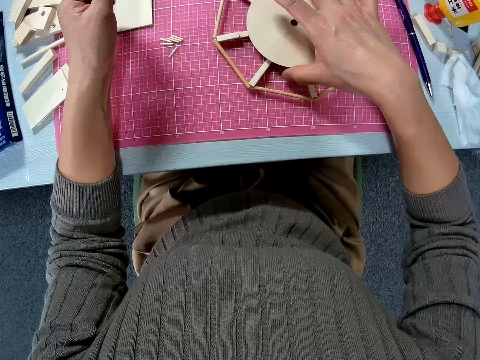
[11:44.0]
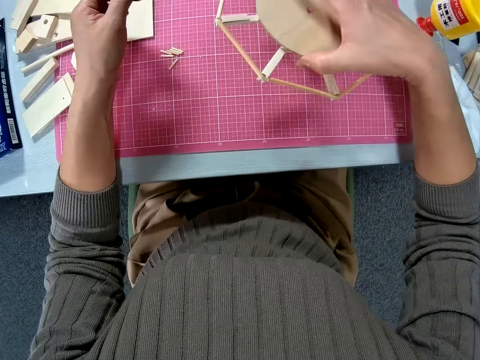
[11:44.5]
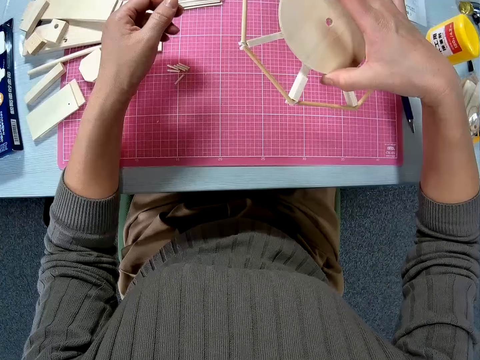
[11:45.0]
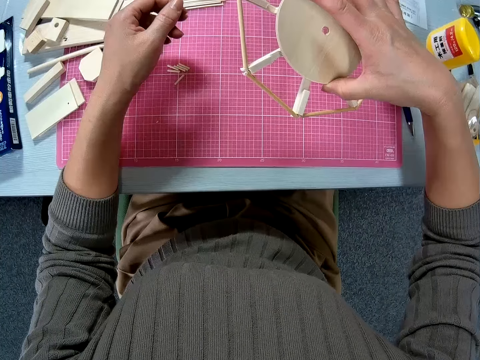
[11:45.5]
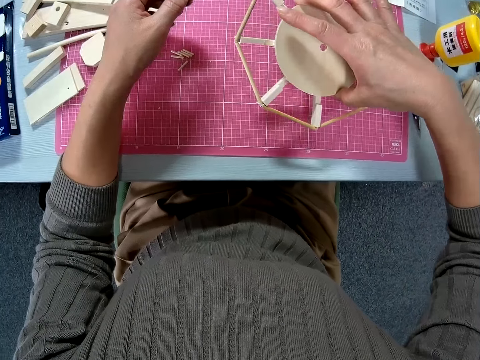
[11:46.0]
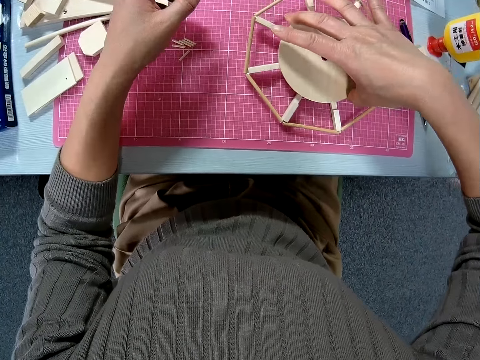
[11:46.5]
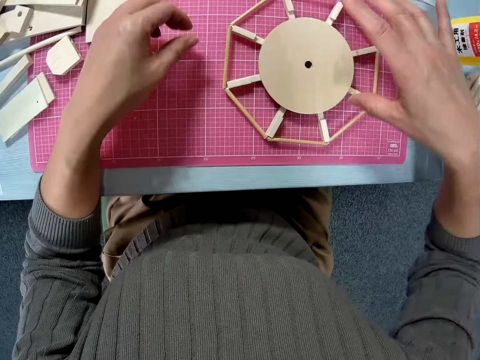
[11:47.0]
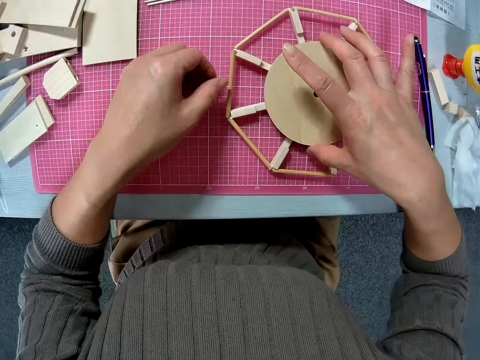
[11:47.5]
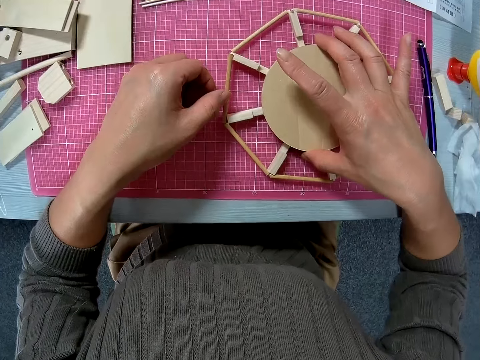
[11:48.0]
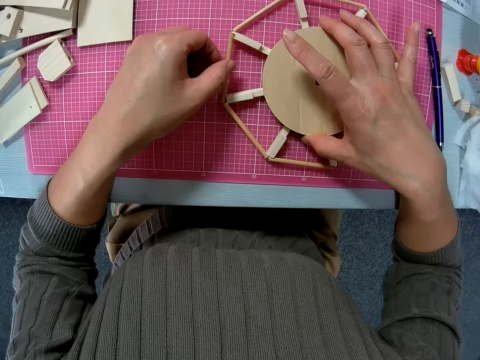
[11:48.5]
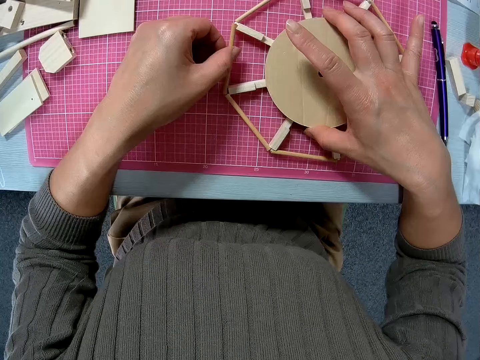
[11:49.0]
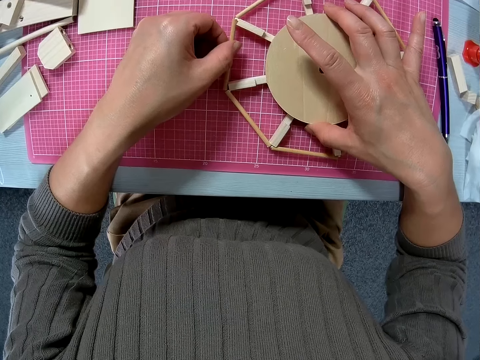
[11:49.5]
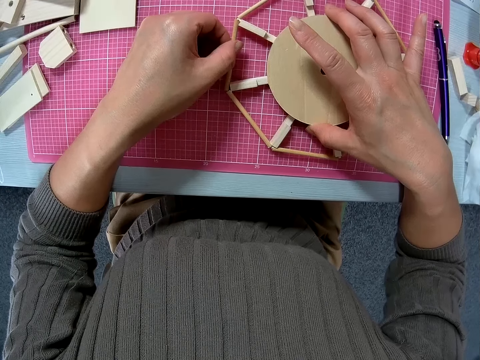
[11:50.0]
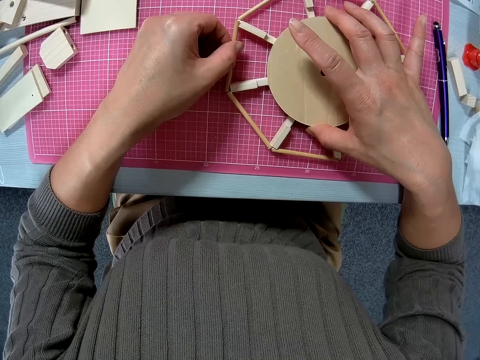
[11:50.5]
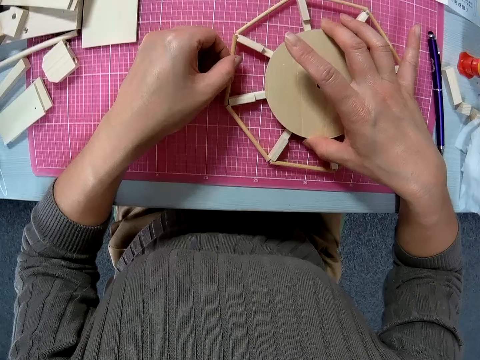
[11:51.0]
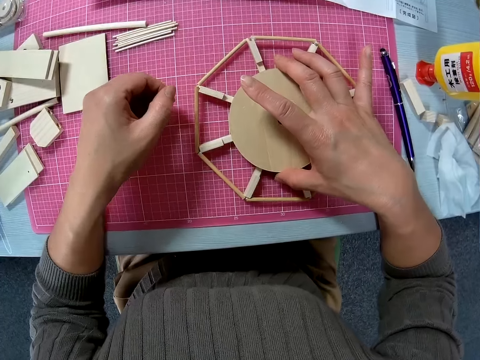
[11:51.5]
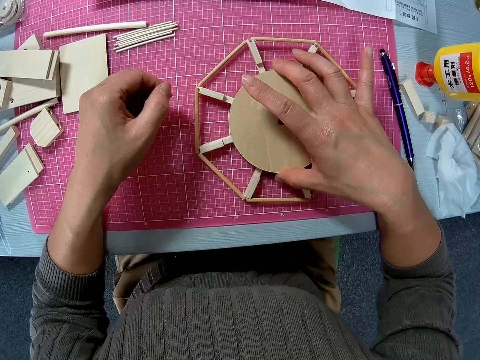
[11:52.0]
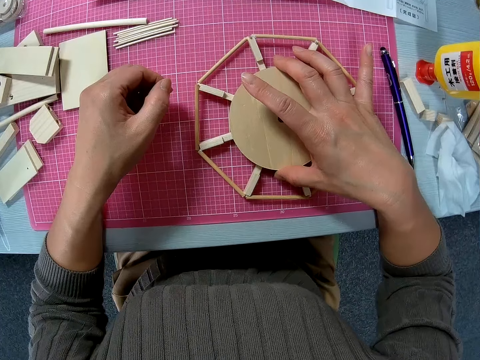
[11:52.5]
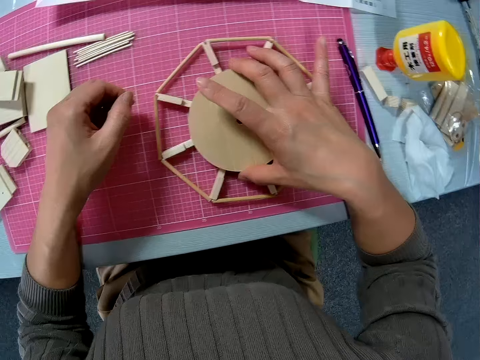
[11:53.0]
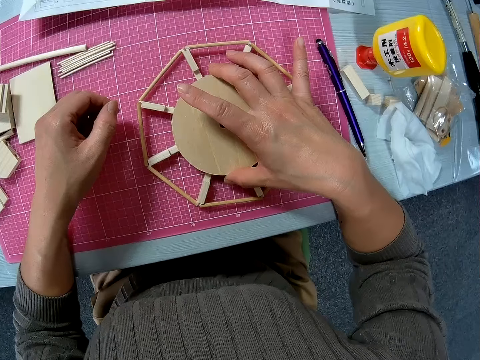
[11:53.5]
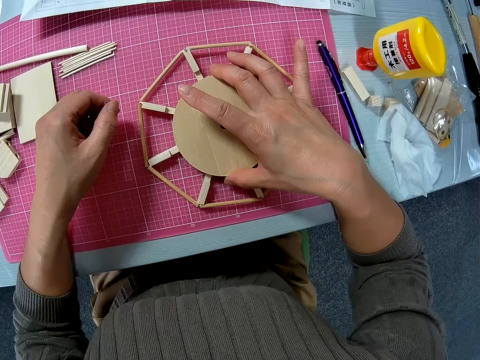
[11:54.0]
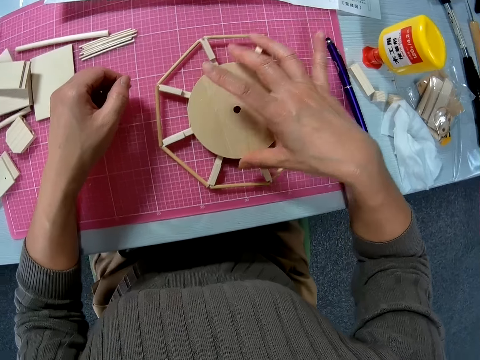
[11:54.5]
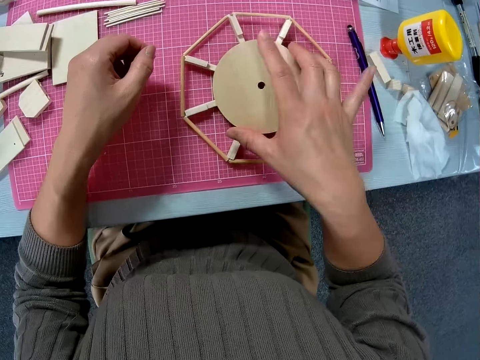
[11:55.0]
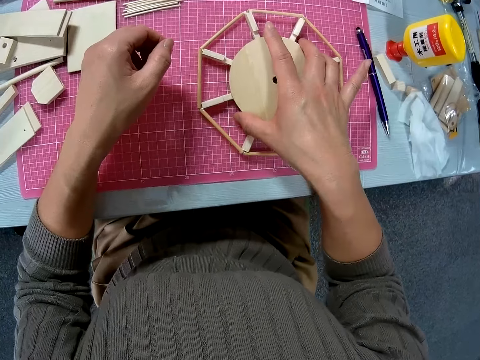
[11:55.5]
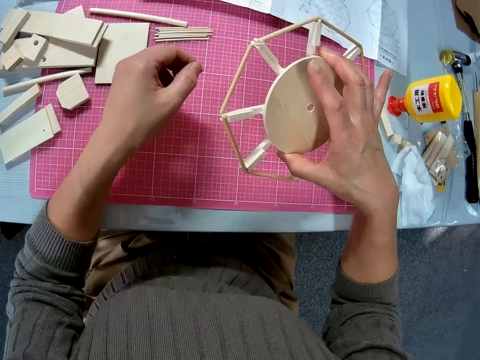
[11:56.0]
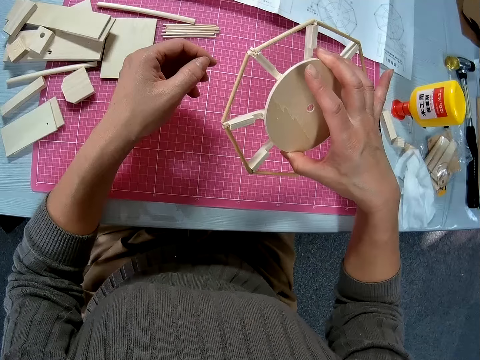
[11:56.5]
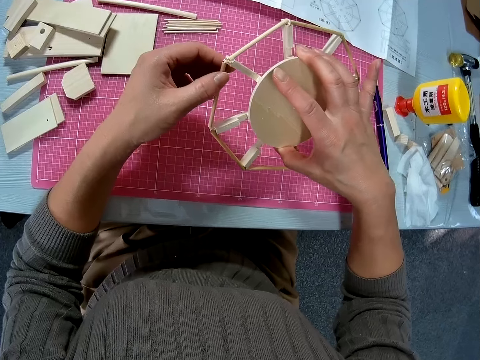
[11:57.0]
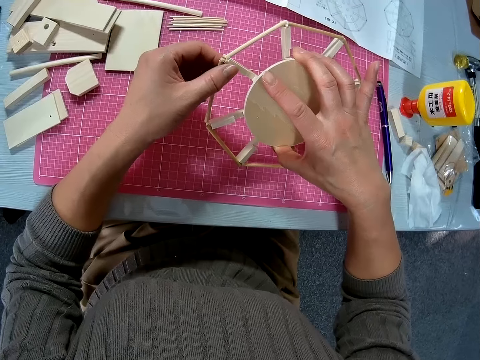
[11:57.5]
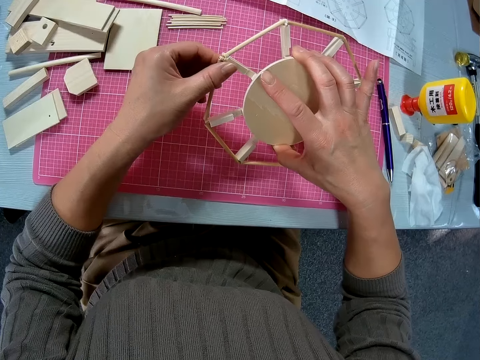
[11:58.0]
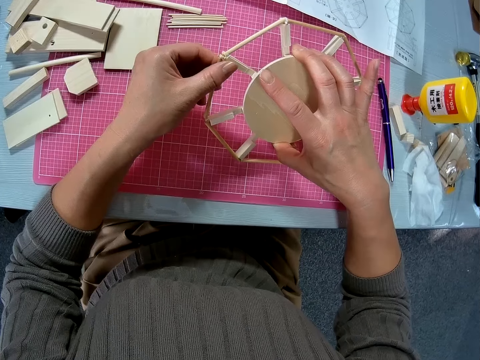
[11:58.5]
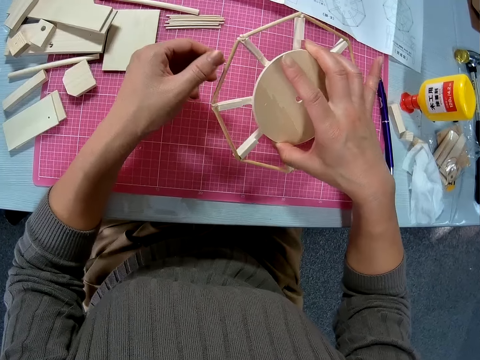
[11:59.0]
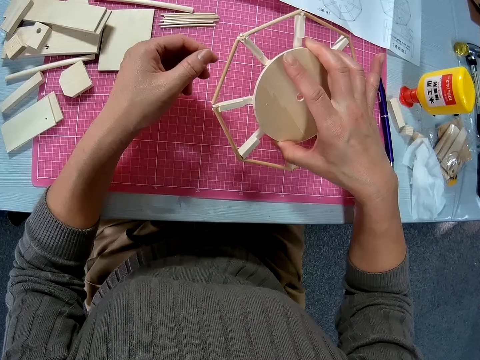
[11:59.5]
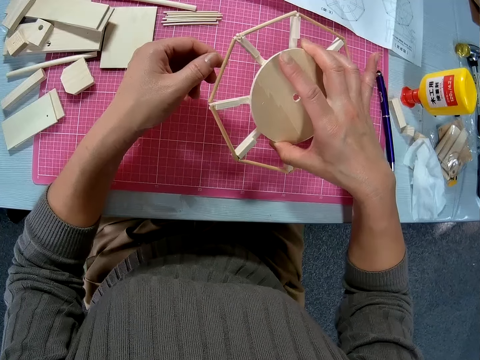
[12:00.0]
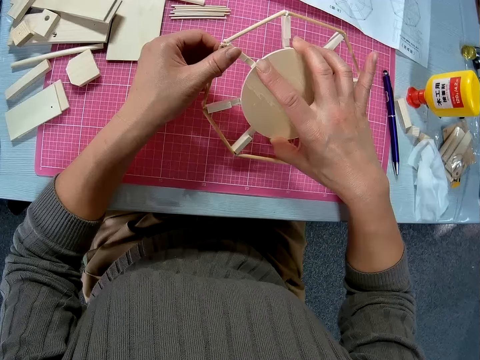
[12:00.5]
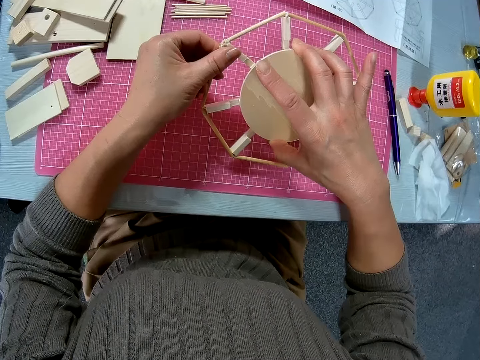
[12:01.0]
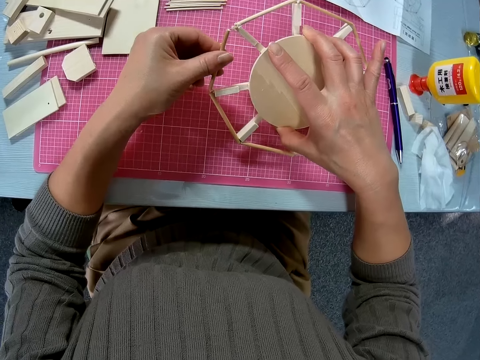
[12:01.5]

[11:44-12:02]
The camera wearer holds the wooden Ferris wheel model or woodwork with their hand. They lift up the wooden Ferris wheel model from the table. They place the wooden Ferris wheel model on the cutting mat. They hold the wooden Ferris wheel model with both their hands. They stick the piece of wood onto the wooden Ferris wheel model. They let go of the piece of wood. They look at the wooden Ferris wheel model. They let go of the wooden Ferris wheel model. They place their hand on the wooden Ferris wheel model. They lift up the wooden Ferris wheel model. They adjust the woodwork in their hands. They hold the wooden Ferris wheel model with both their hands. They press on the piece of wood with their hand. They let go of the piece of wood. They pull on the piece of wood with their hand.

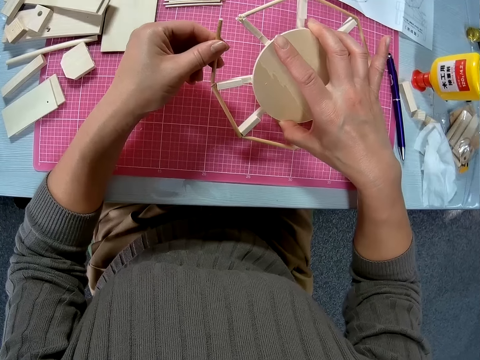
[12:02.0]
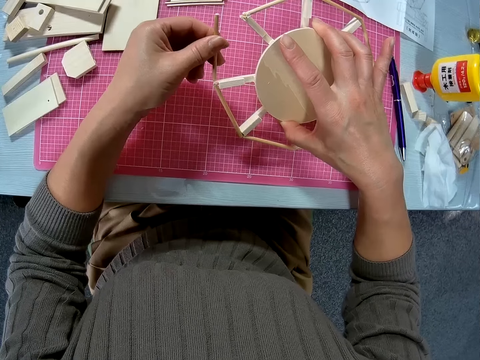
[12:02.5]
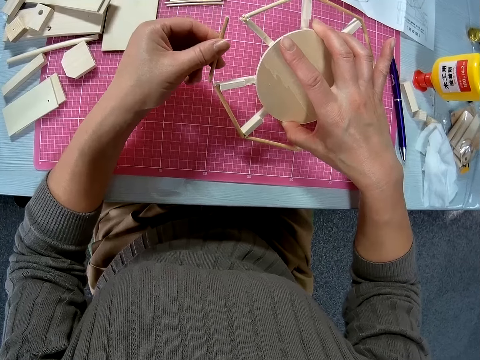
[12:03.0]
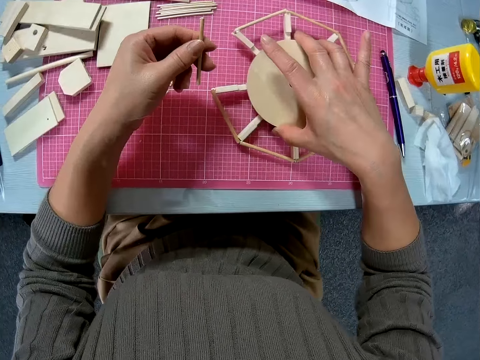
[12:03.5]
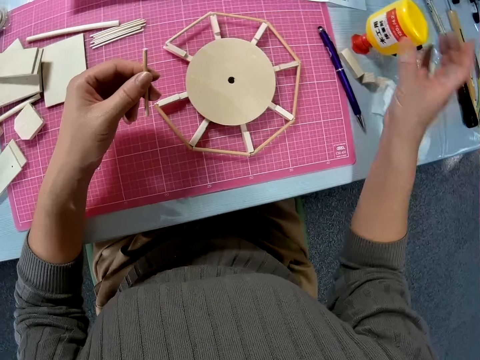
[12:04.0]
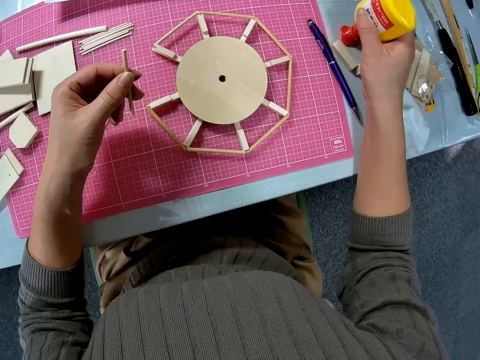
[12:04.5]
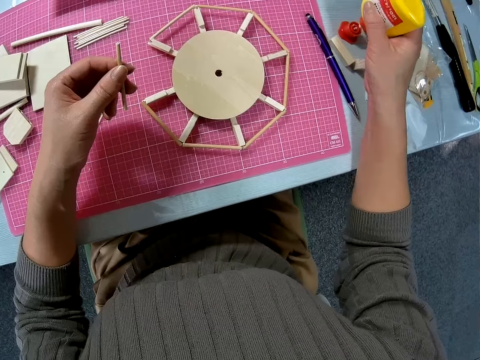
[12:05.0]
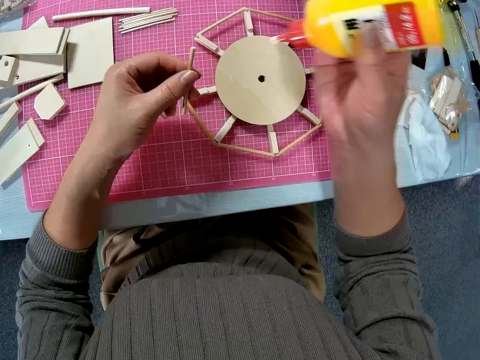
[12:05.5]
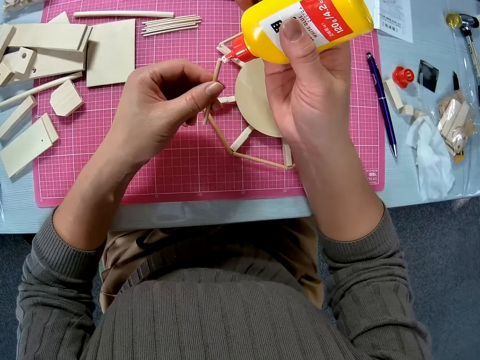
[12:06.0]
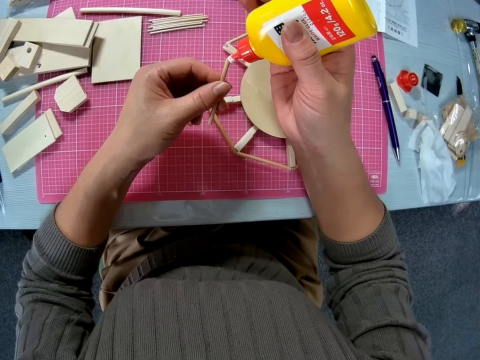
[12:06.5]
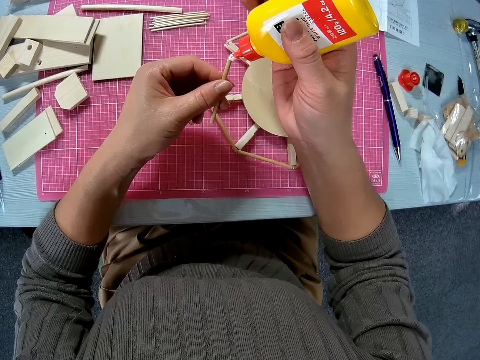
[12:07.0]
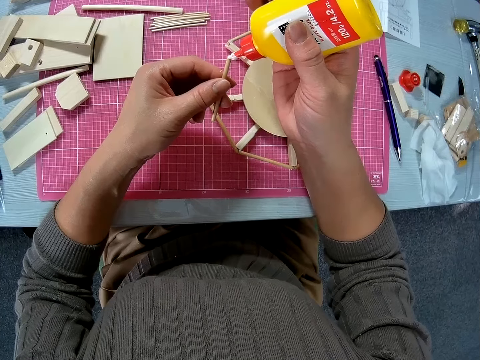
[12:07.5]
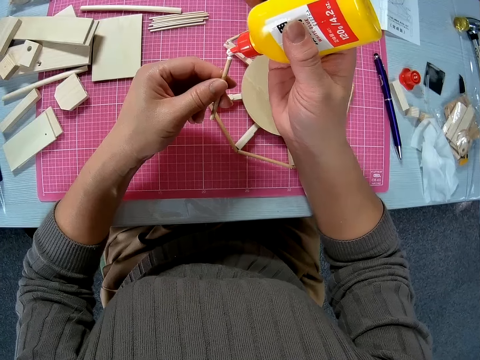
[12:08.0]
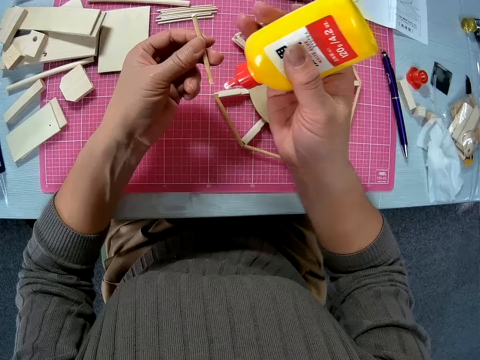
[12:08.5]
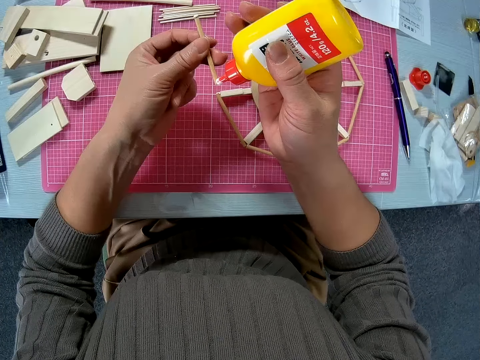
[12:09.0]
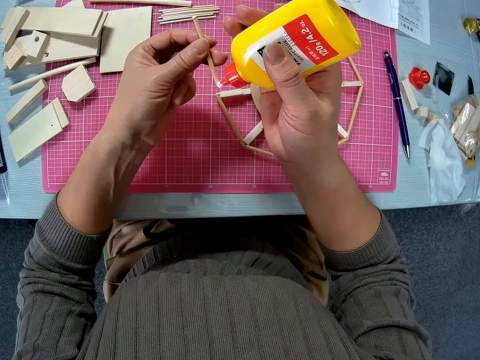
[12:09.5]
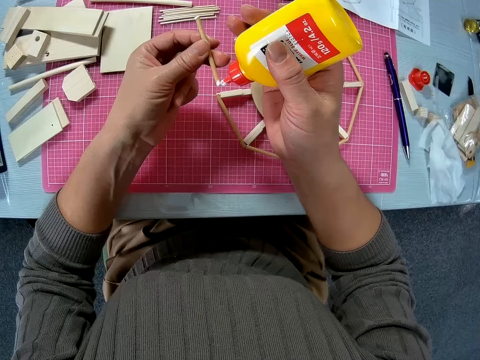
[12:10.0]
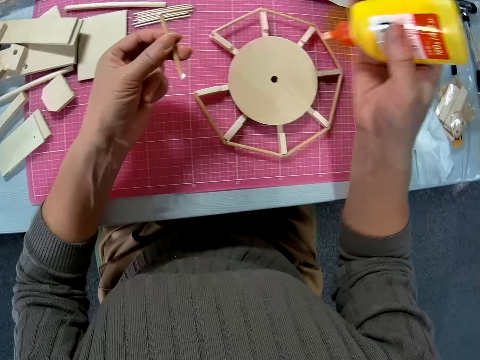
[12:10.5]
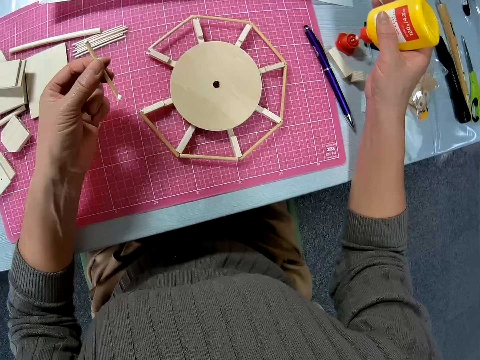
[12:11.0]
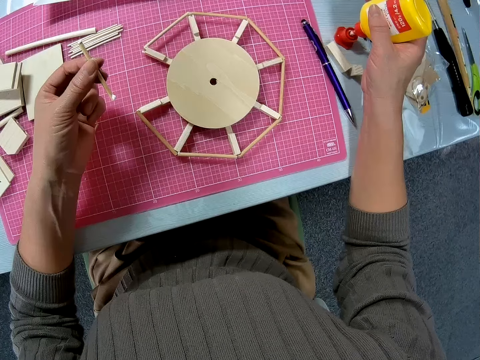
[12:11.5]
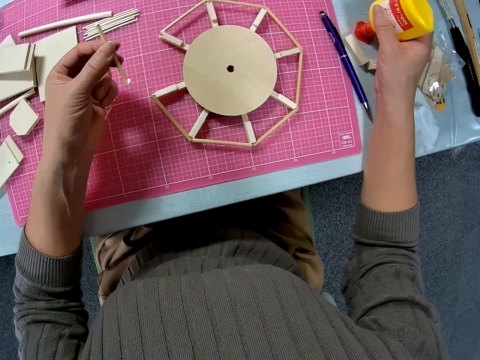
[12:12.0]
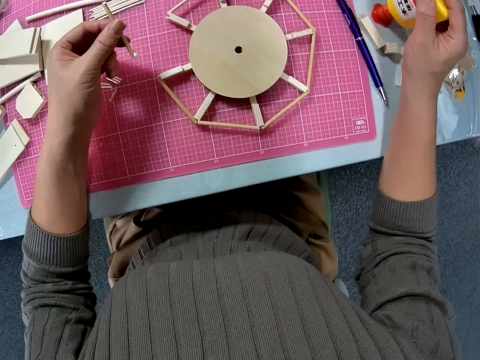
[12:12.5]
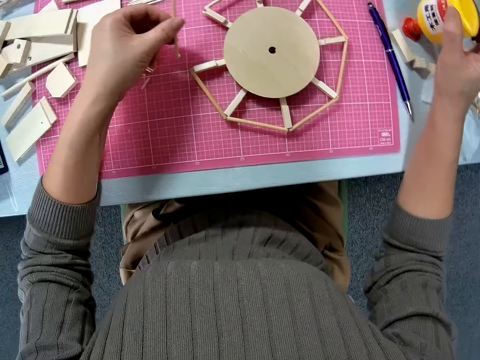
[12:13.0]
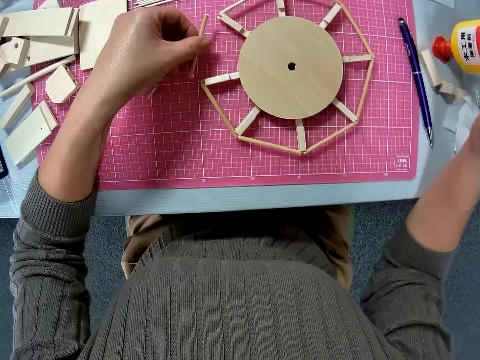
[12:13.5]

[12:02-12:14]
The camera wearer places the wooden Ferris wheel model or woodwork on the cutting mat. She removes a piece of wood from the woodwork. She moves her hand backwards. She holds the bottle of glue with her hand. She picks the bottle of glue from the table. She moves her hand towards her. She applies glue on the piece of wood. She moves her hand backwards. She returns the bottle of glue back to its original position. She drops the bottle of glue on the table.
